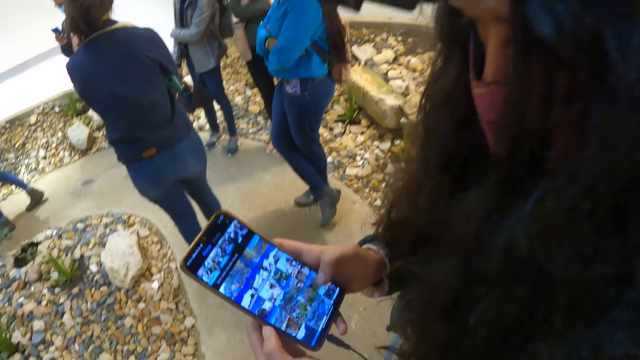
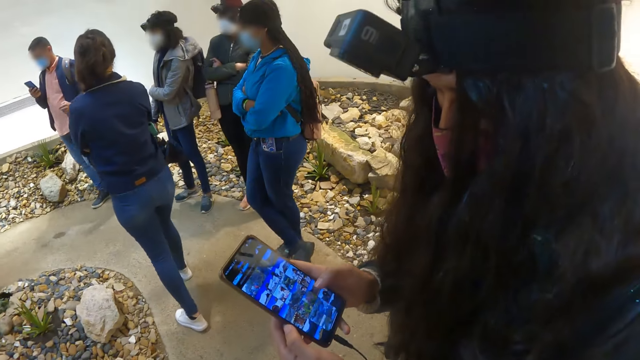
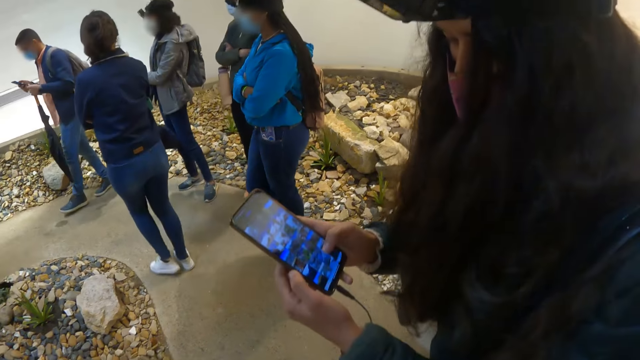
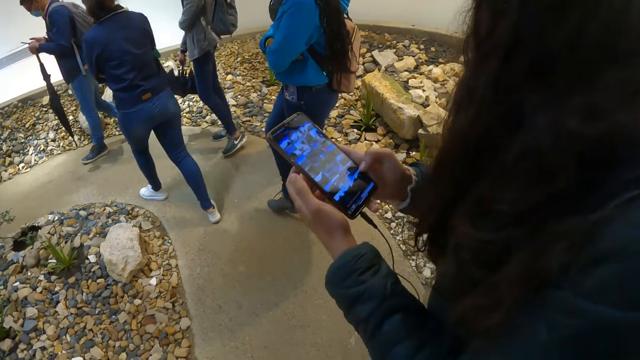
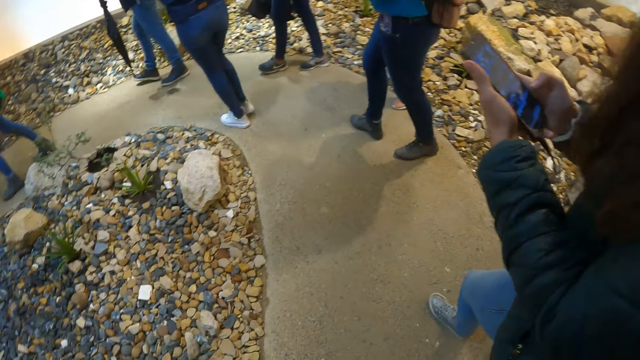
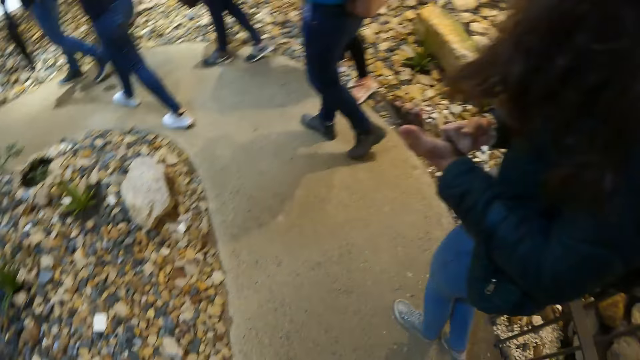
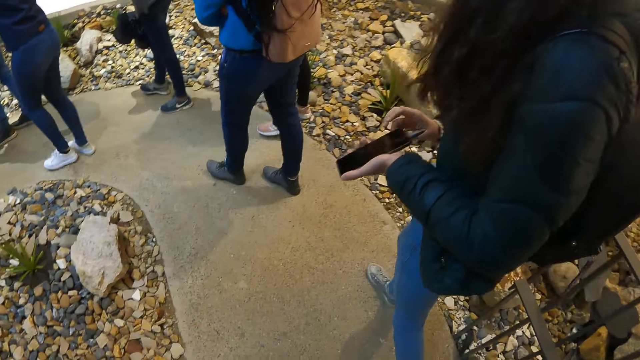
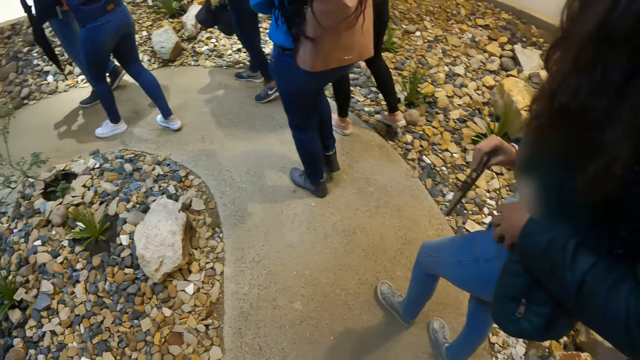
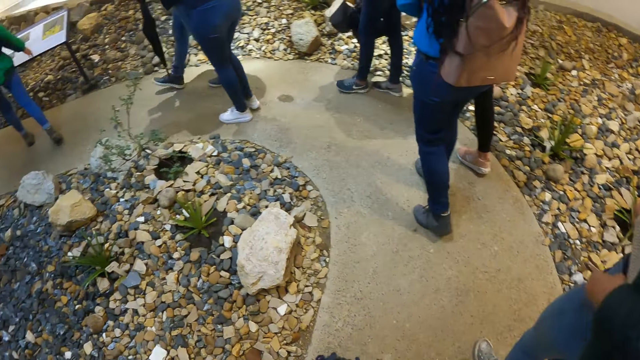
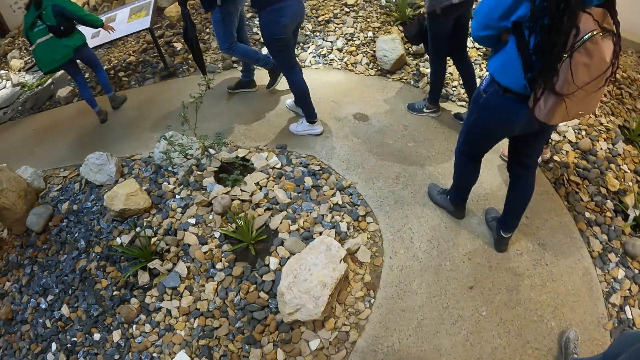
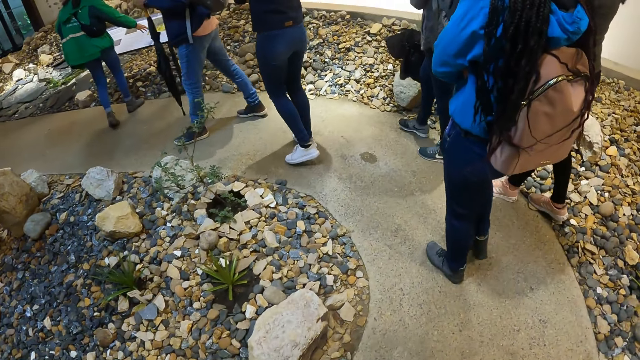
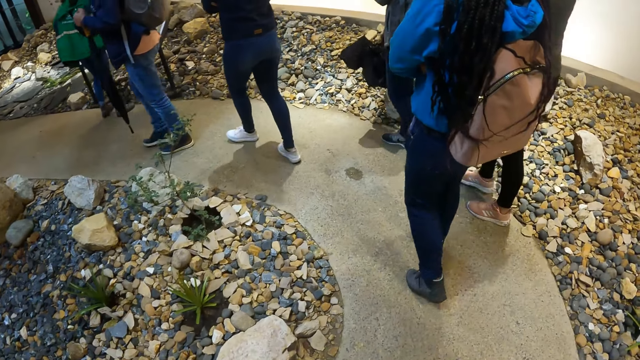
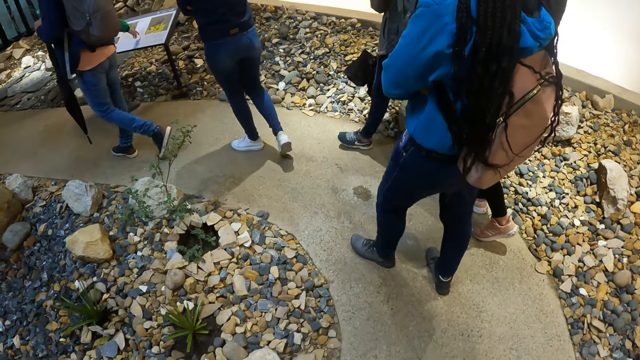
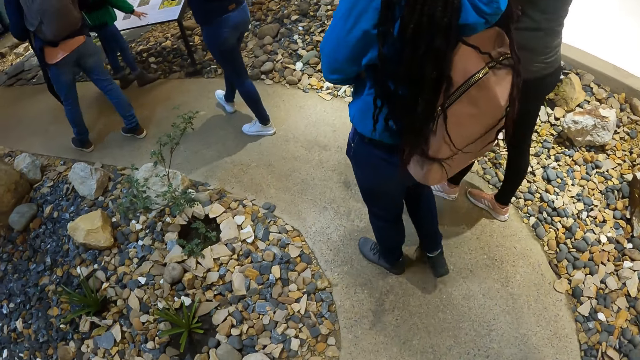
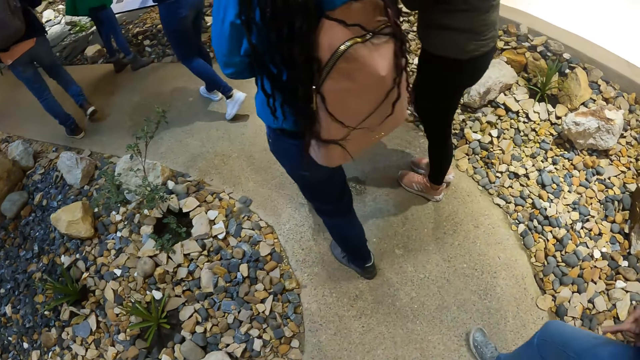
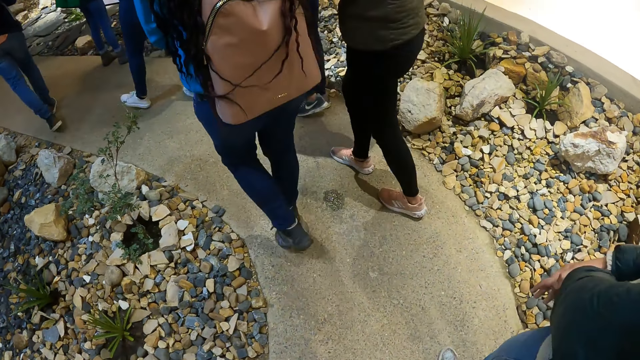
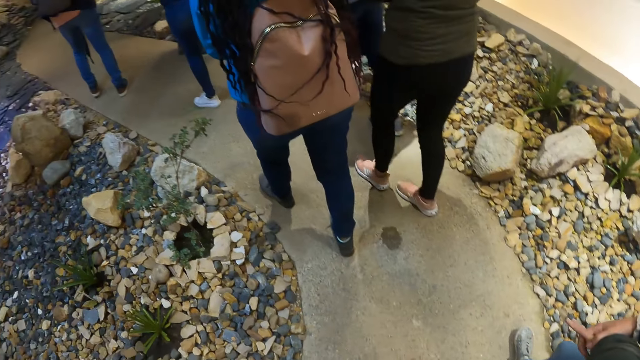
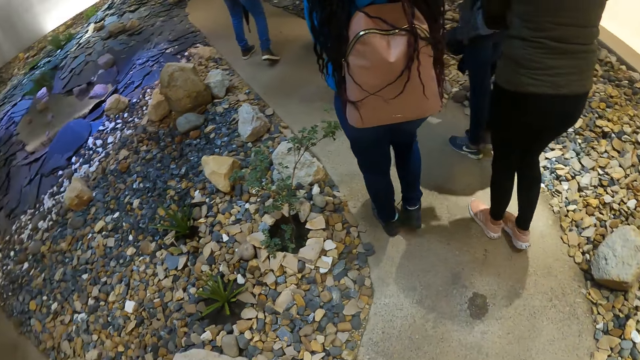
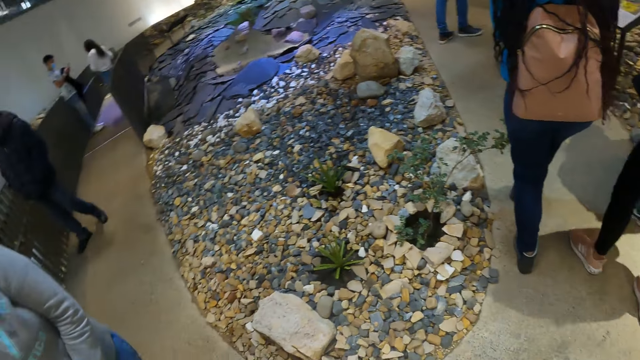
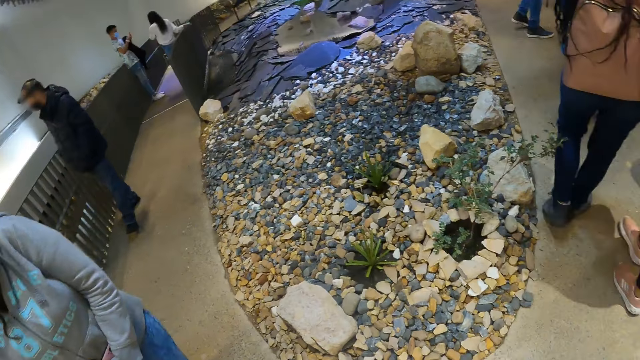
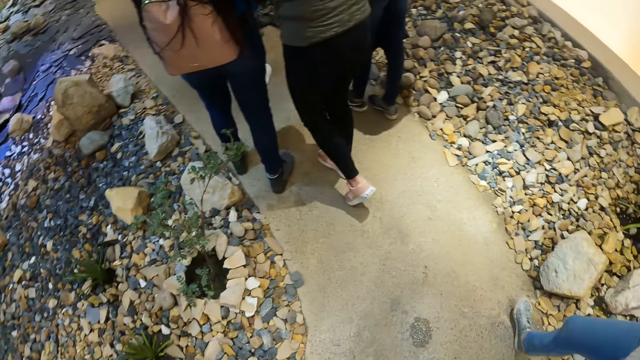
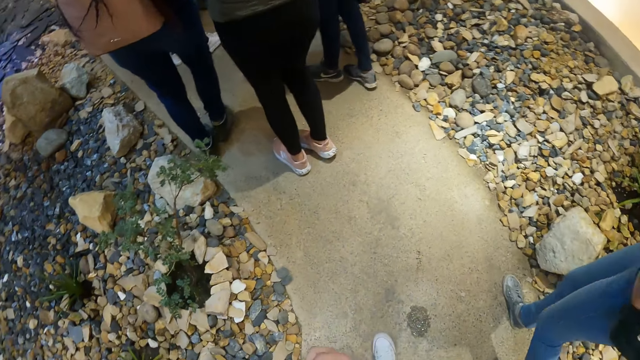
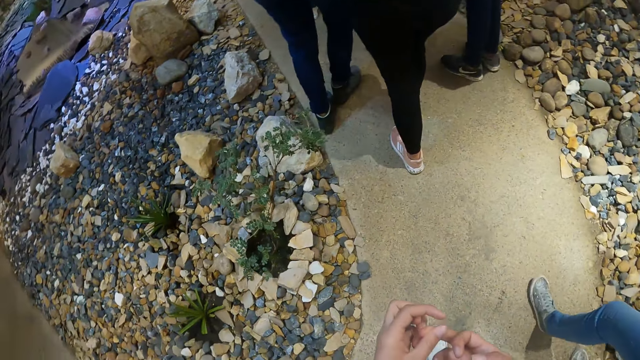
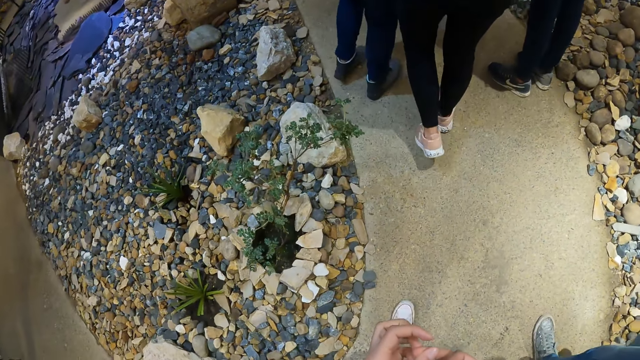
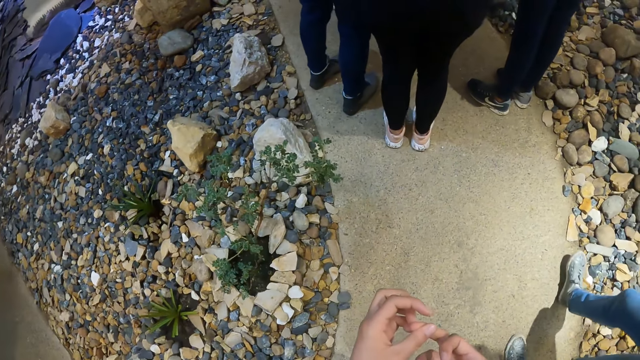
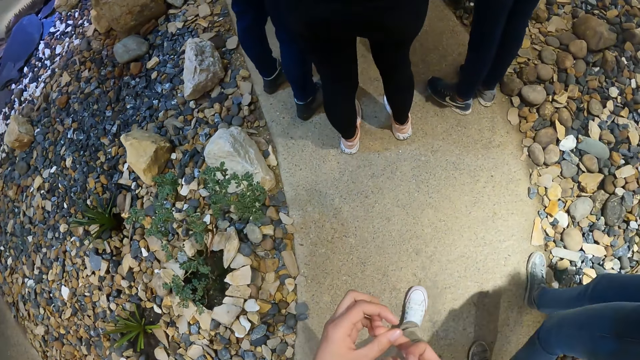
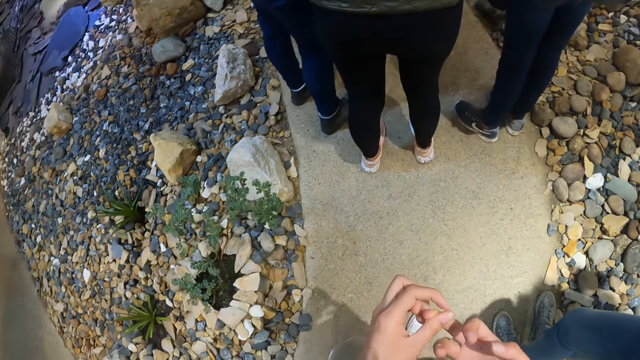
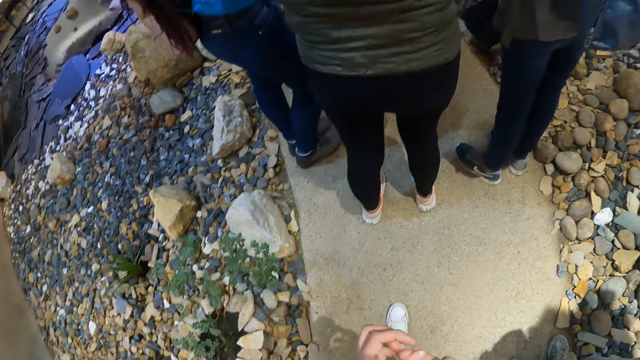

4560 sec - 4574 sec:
The camera wearer walks. A student walks. The camera wearer looks around. They walk.

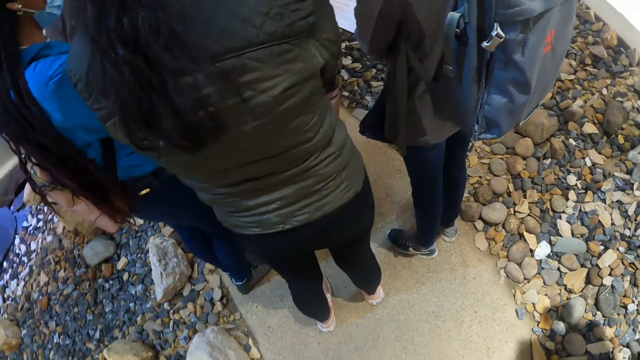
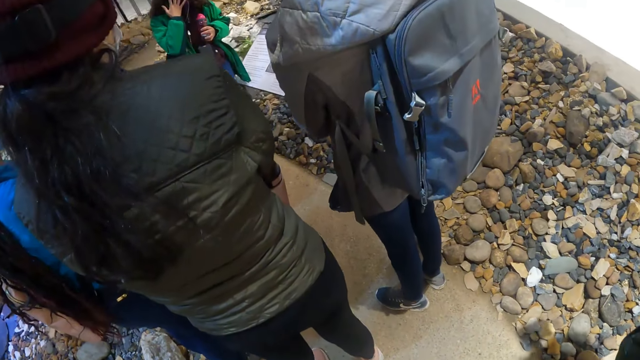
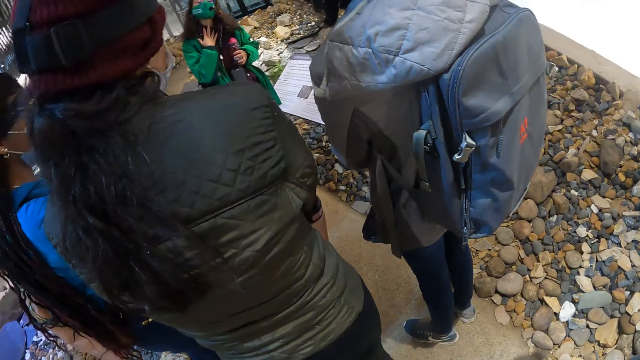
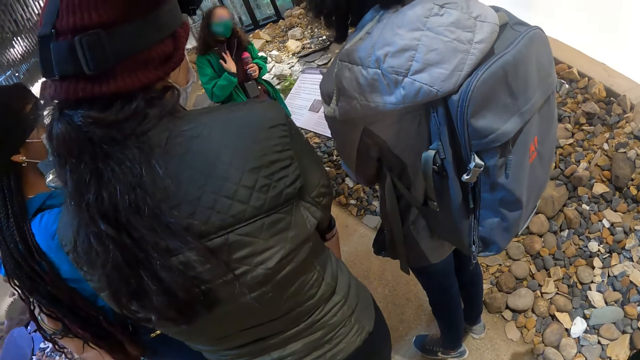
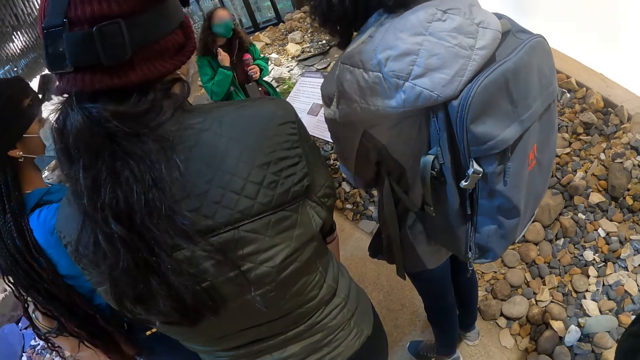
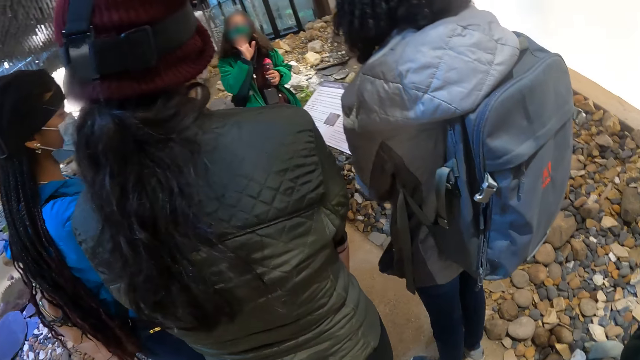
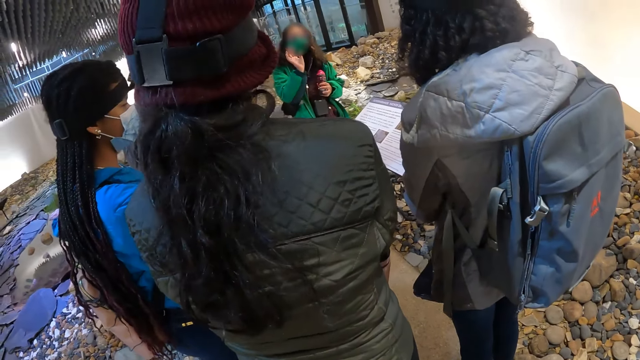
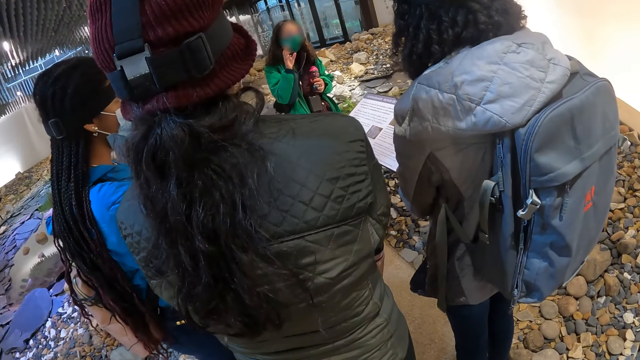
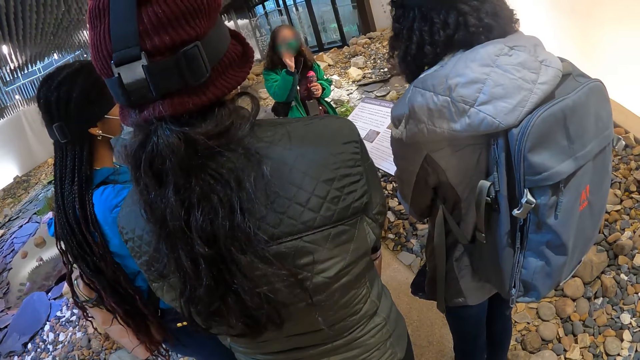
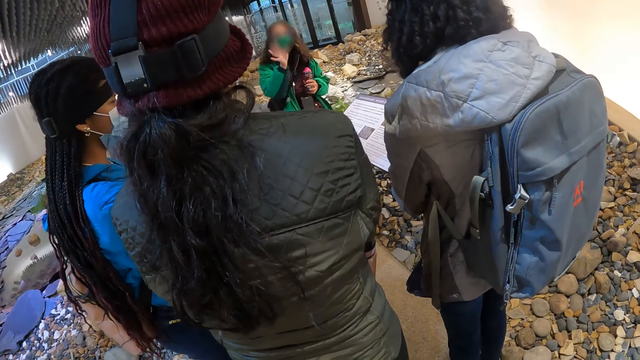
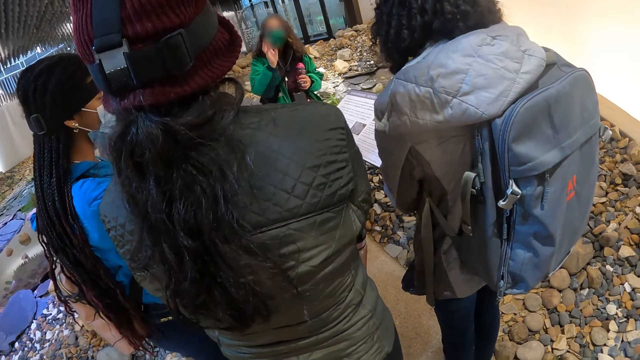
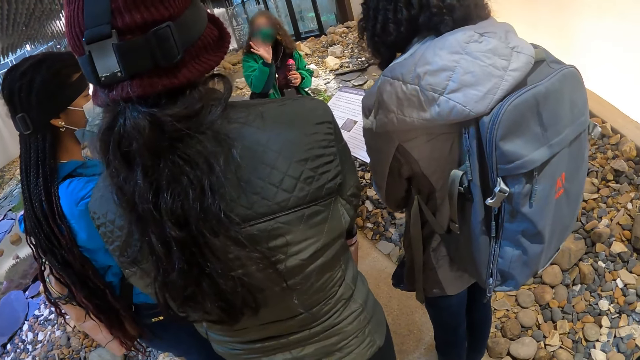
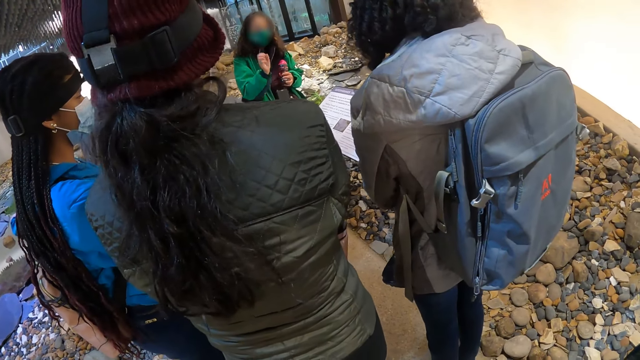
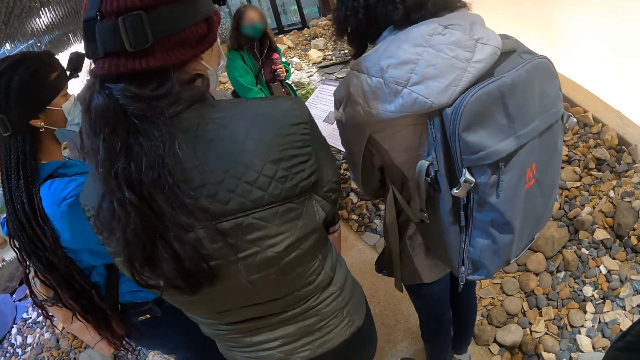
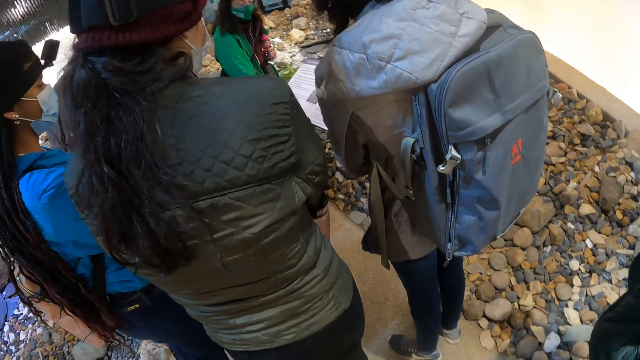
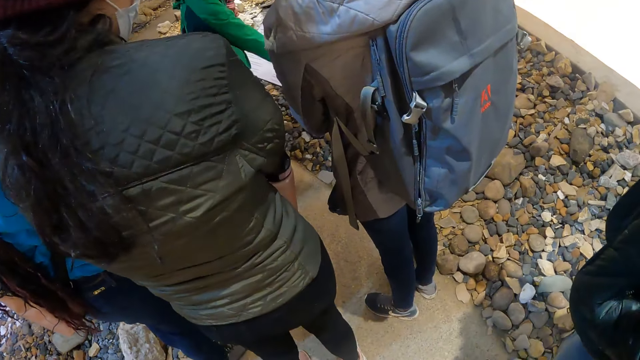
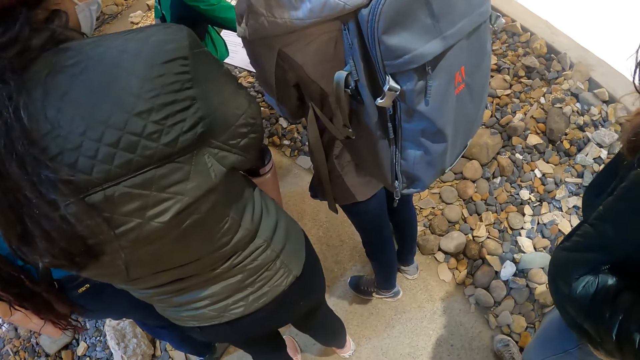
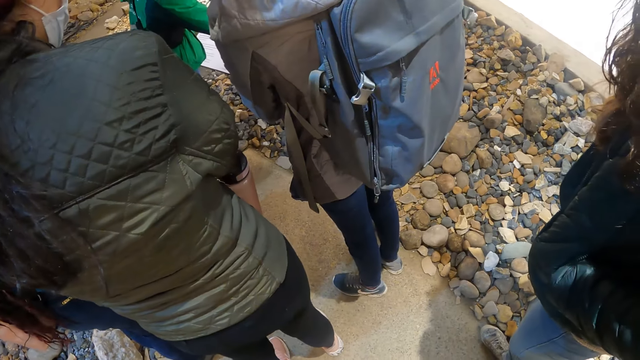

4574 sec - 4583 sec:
A woman interacts with the camera wearer and the group of people. The camera wearer looks at the woman. The woman speaks to the students.
